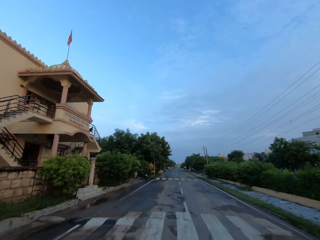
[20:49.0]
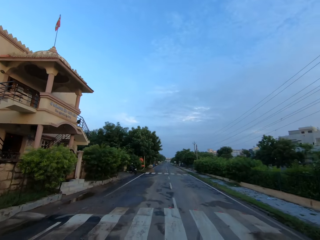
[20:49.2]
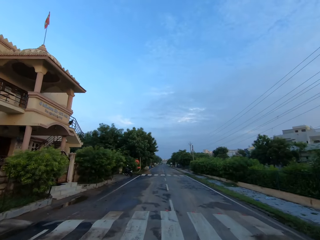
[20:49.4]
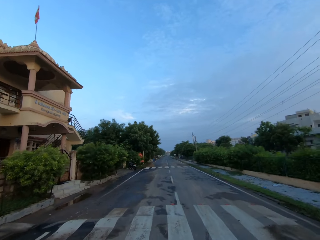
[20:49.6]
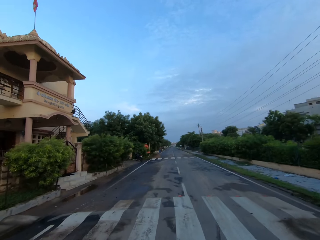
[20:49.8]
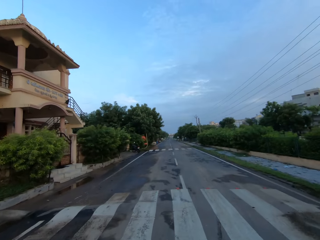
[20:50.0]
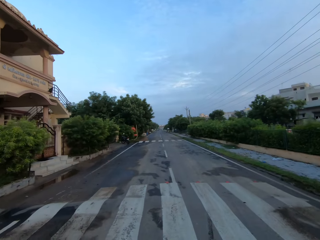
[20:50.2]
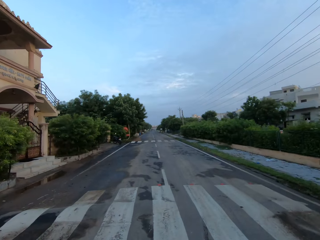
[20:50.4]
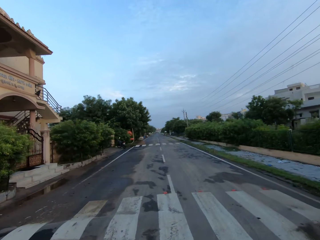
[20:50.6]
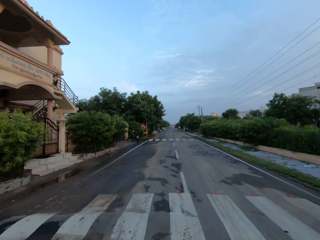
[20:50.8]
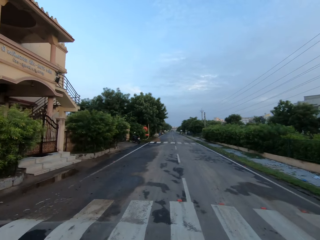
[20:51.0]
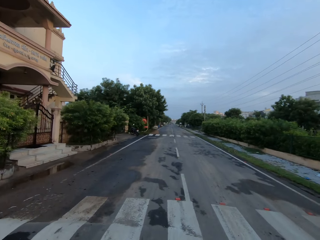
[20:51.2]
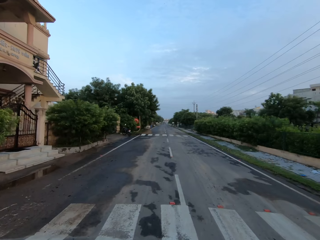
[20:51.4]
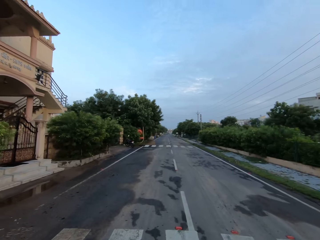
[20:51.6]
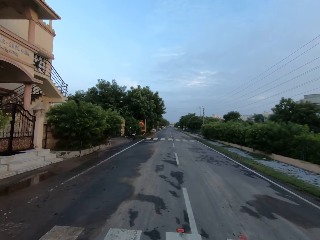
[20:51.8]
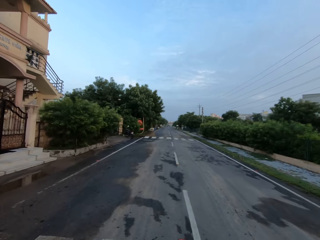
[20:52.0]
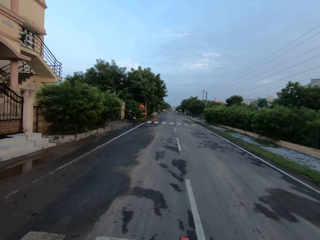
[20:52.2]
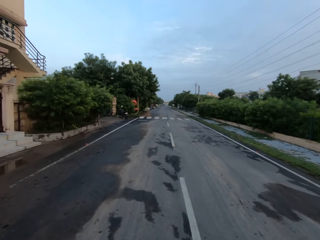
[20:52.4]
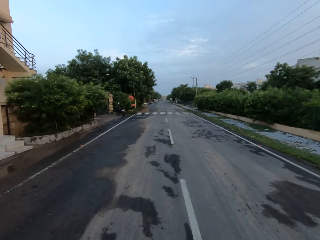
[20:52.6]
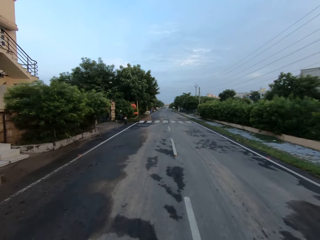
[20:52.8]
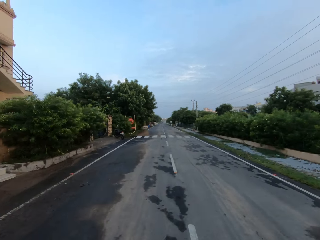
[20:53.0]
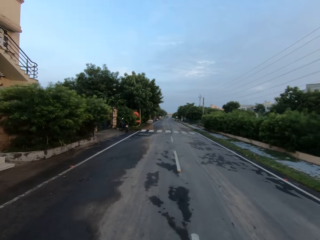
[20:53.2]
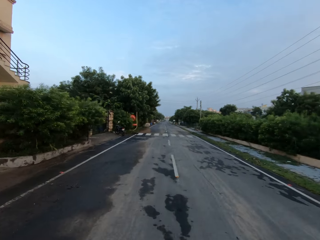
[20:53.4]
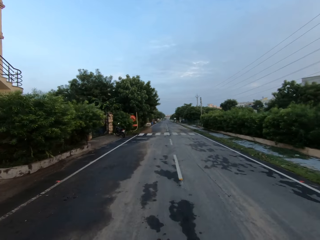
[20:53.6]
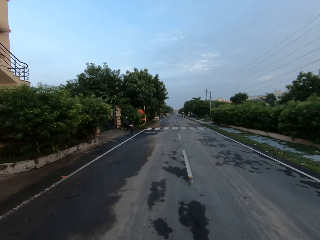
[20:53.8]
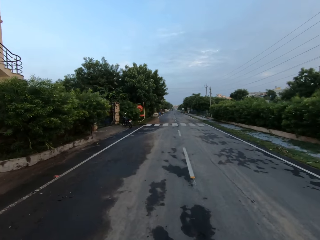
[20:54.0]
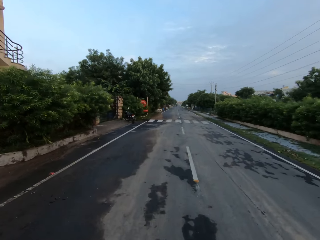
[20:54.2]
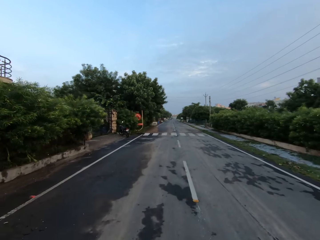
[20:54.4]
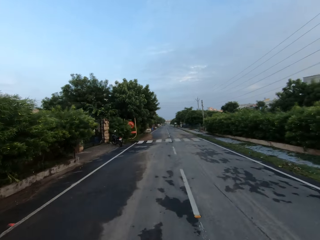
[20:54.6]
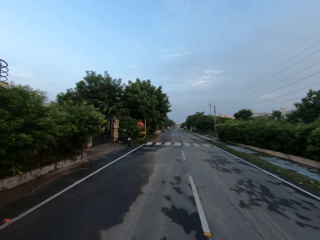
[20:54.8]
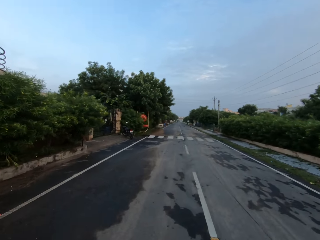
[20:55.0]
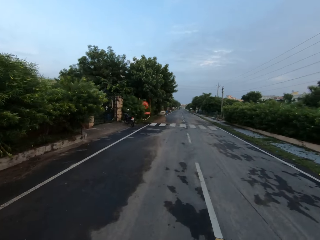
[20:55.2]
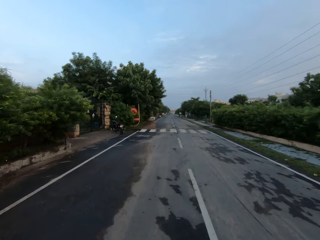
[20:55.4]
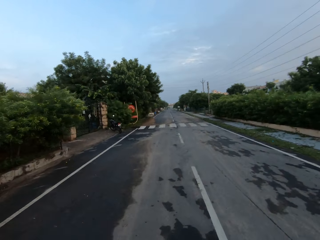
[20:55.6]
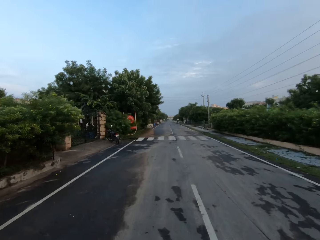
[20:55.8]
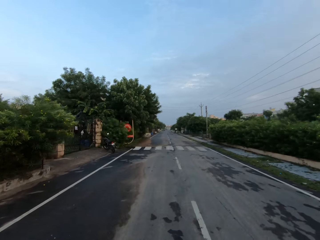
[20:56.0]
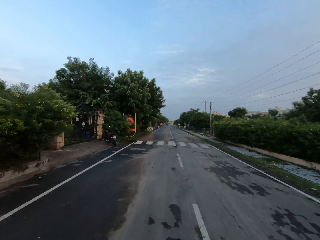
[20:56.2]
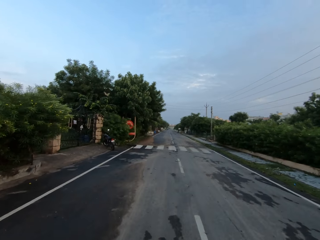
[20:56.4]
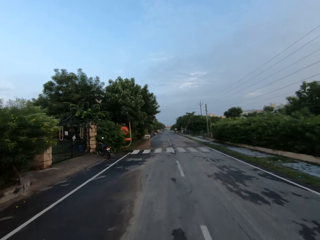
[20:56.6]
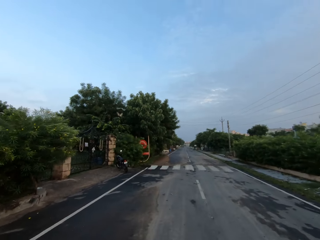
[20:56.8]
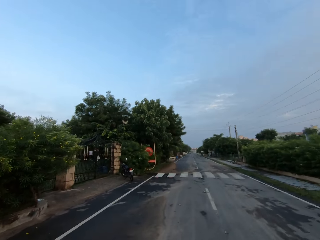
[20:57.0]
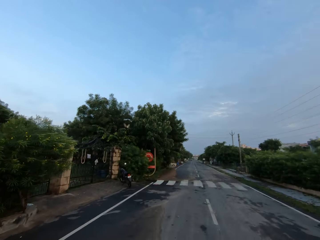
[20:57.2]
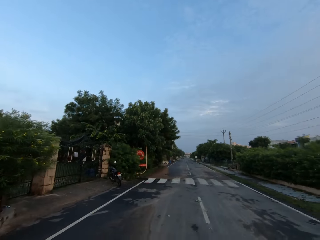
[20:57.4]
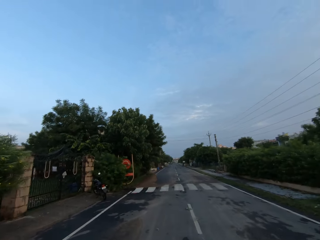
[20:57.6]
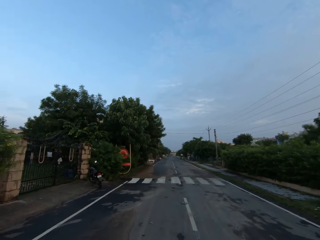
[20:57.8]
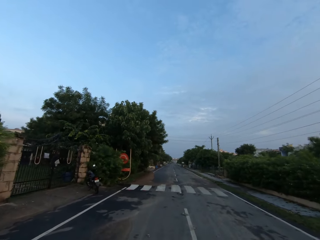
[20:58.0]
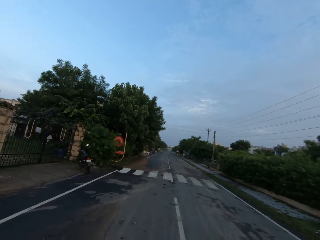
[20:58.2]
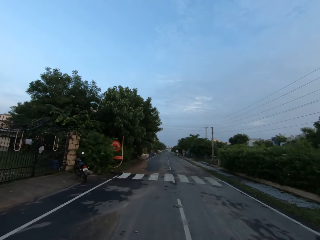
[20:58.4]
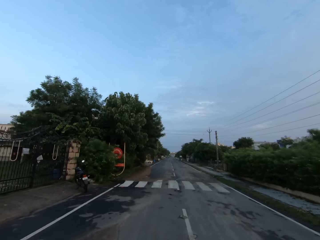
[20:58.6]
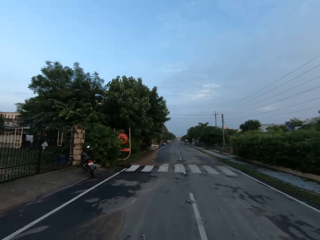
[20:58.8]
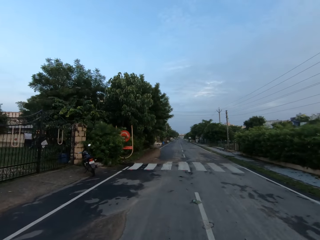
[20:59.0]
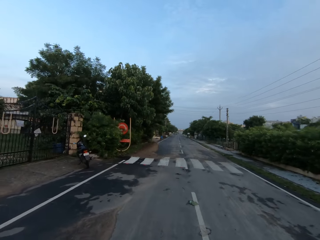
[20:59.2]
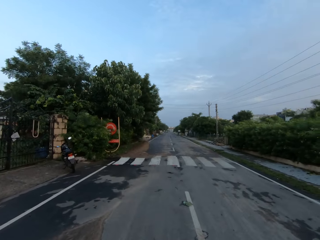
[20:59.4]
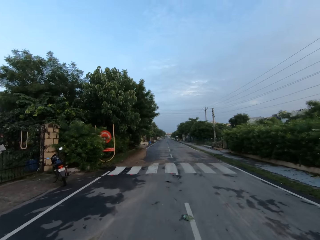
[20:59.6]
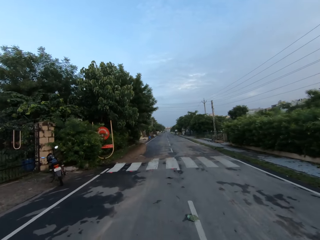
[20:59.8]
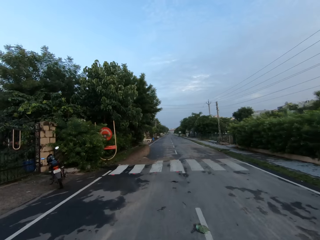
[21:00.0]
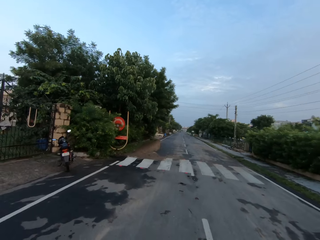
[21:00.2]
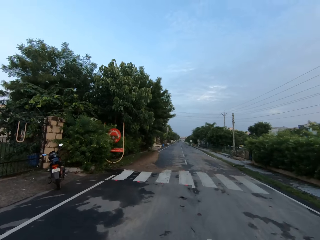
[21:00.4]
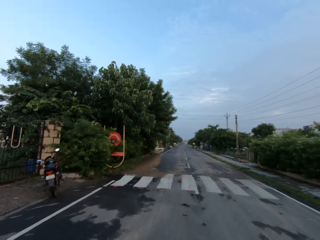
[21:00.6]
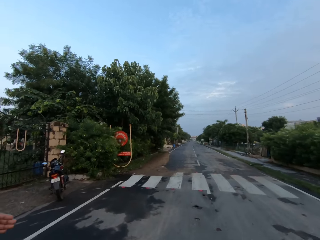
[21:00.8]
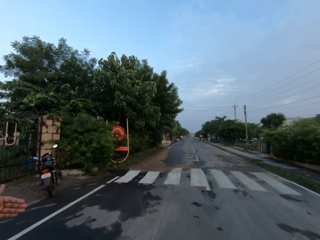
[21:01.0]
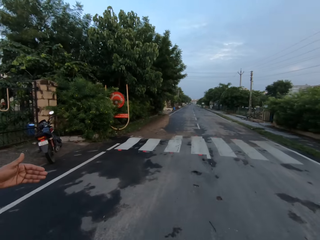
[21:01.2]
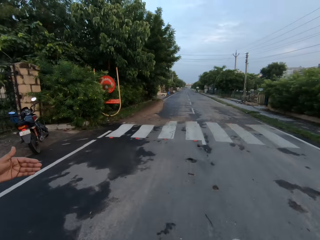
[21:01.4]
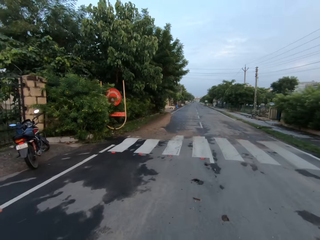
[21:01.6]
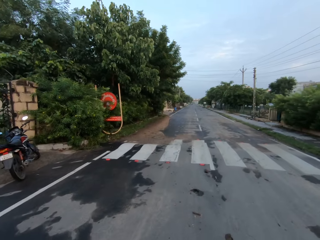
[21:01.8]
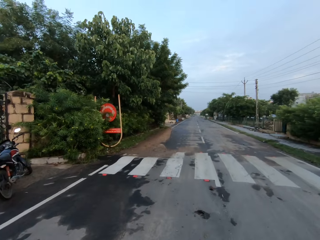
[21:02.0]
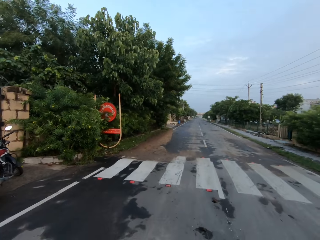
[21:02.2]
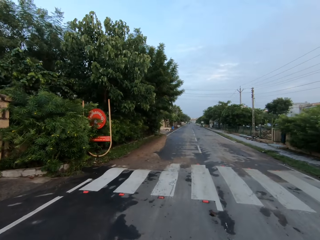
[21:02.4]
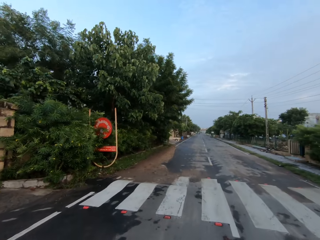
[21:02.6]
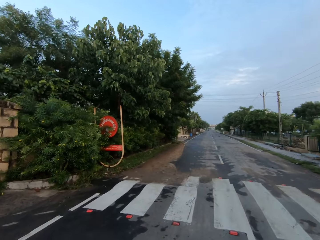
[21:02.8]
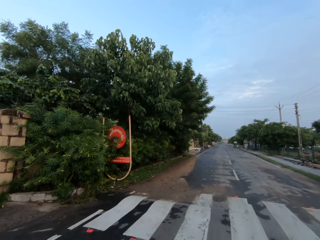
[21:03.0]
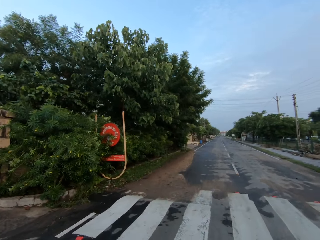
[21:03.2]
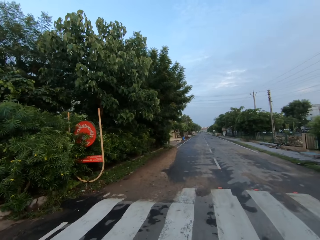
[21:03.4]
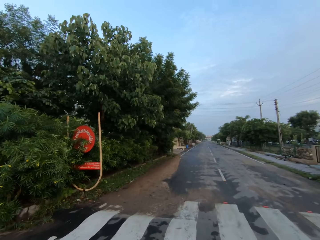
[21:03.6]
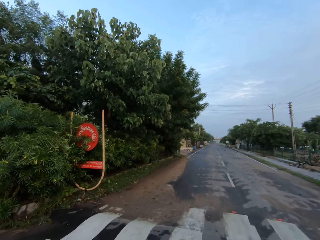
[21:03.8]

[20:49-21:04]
The man speaks to the camera wearer. The camera wearer speaks to the man. The man speaks to the camera wearer. The camera wearer speaks to the man. The man demonstrates to the camera wearer with his left hand.

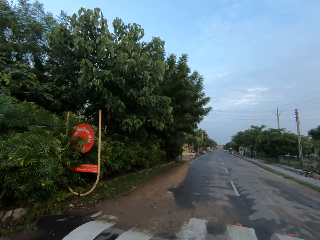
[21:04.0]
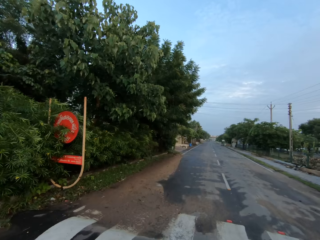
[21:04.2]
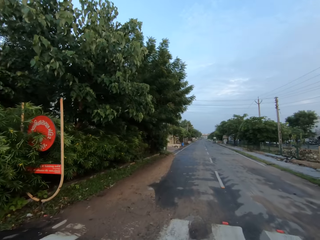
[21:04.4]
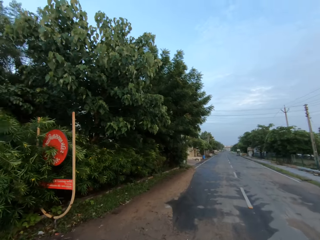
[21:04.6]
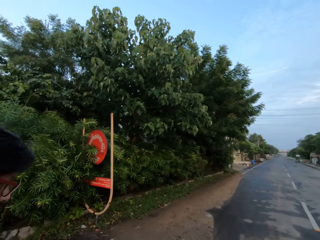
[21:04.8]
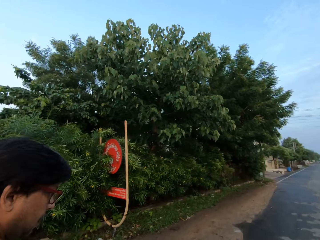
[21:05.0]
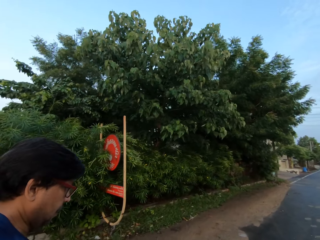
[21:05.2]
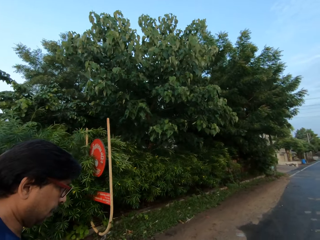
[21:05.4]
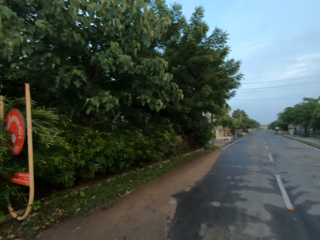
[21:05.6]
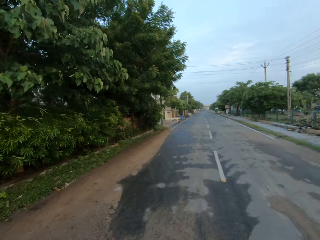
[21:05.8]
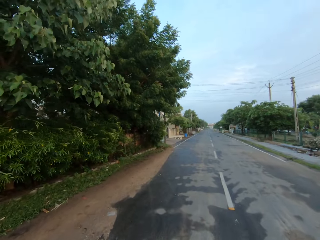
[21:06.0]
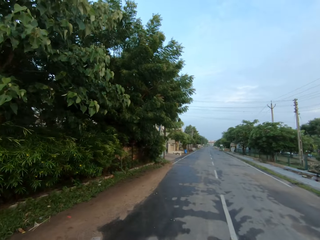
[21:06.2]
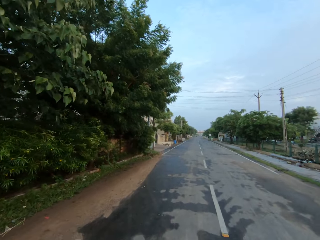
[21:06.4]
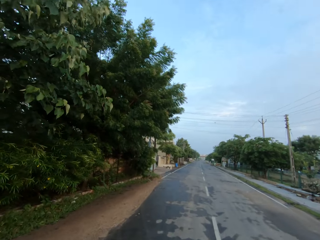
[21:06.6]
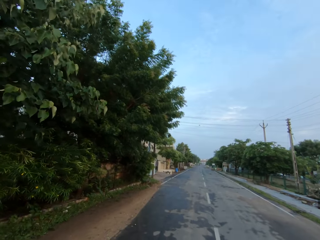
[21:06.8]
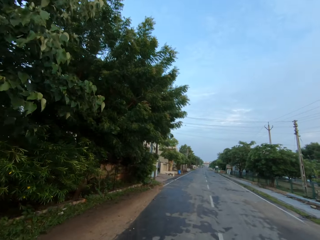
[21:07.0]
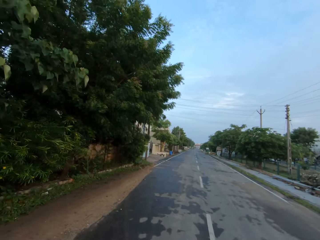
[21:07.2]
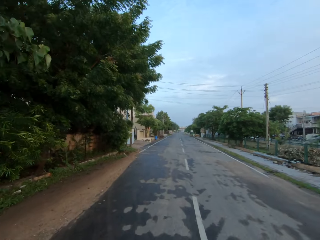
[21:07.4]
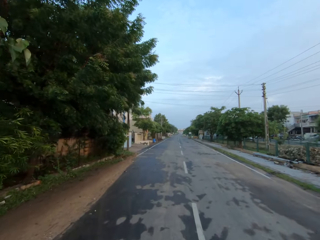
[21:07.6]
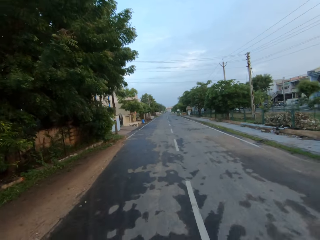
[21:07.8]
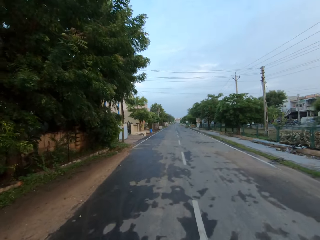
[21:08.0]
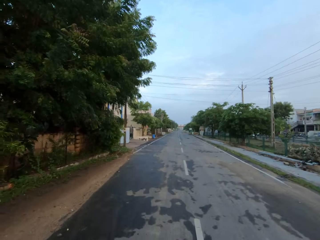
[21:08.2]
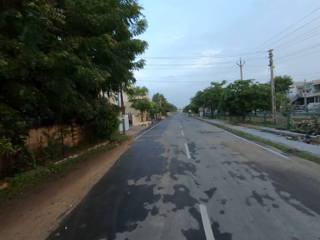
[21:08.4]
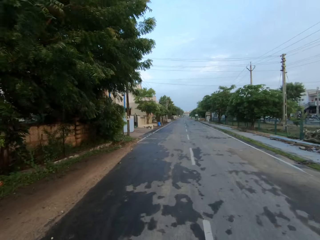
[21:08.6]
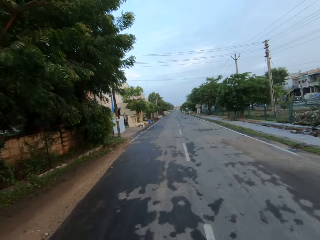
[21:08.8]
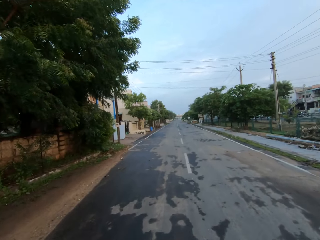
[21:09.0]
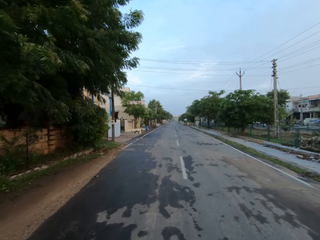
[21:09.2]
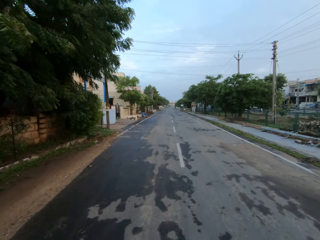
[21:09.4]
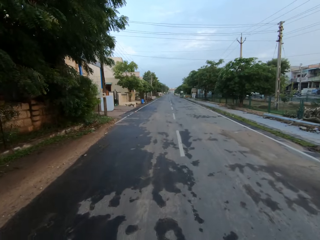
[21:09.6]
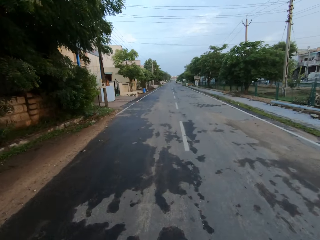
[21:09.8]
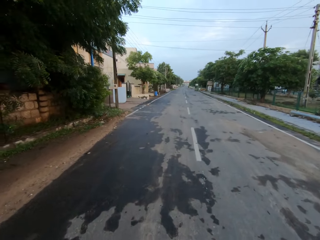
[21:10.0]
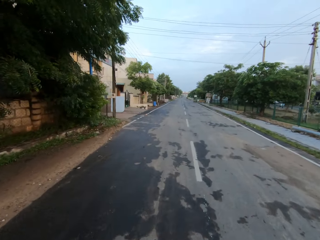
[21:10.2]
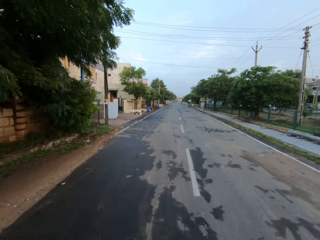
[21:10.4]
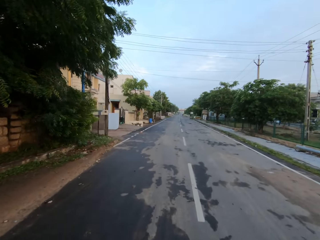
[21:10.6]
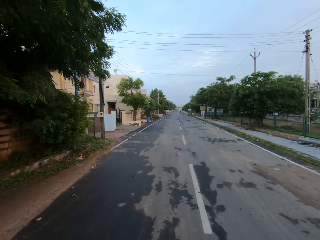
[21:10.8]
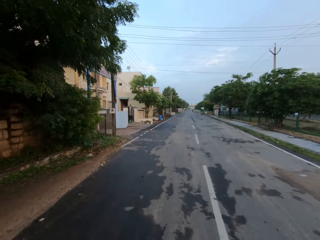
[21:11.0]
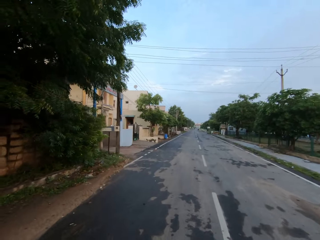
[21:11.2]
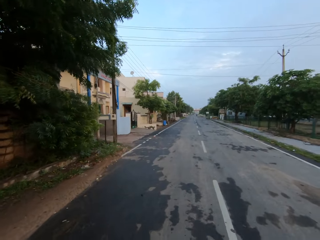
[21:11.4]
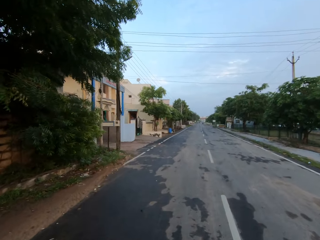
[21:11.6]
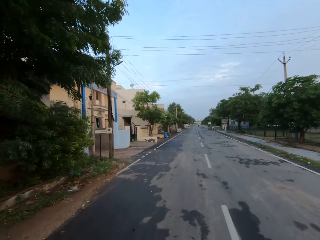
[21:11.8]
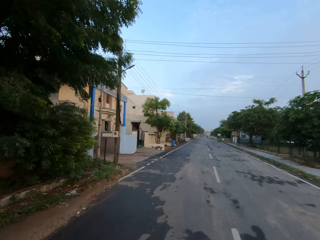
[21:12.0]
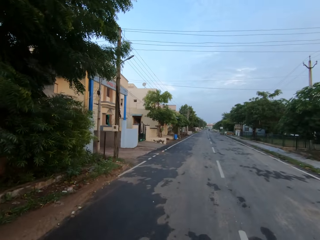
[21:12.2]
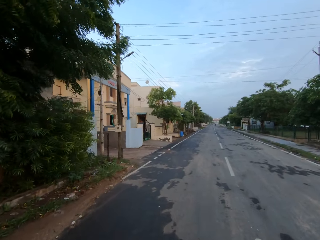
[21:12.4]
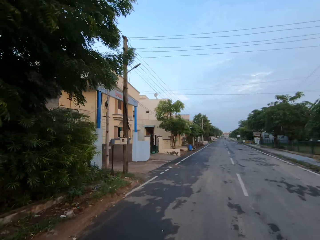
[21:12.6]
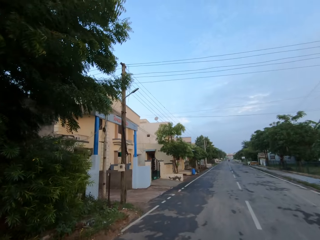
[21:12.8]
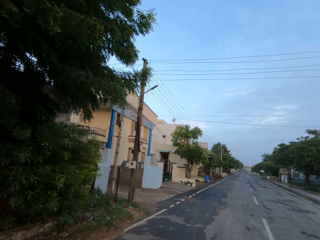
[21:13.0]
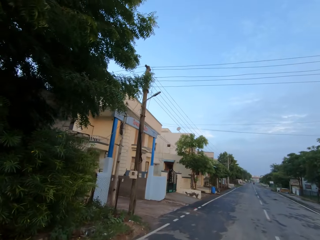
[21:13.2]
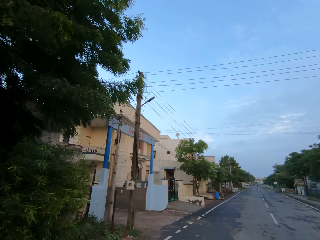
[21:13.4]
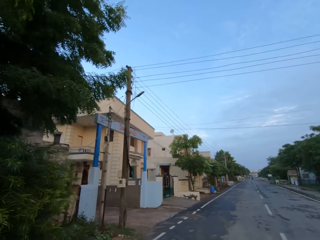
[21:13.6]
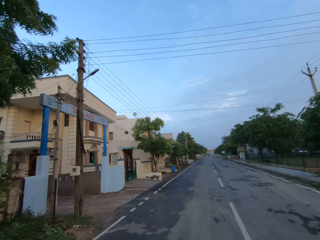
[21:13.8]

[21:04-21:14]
The camera wearer turns towards the man. They turn away from the man. The man speaks to the camera wearer. The camera wearer turns away from the man.
